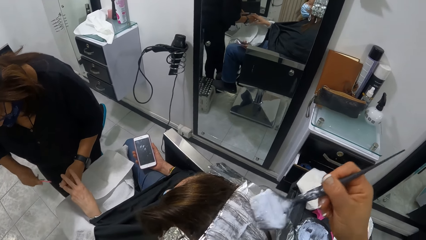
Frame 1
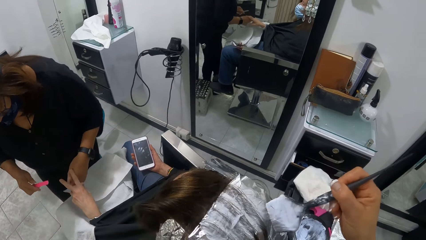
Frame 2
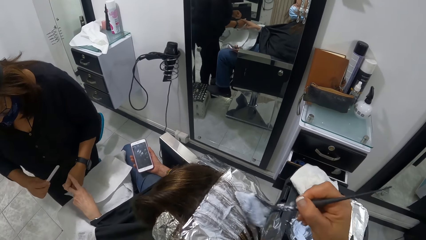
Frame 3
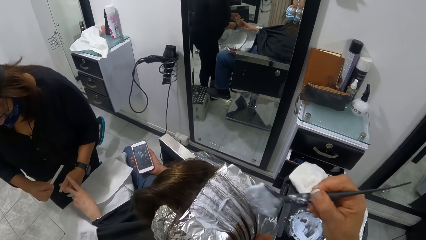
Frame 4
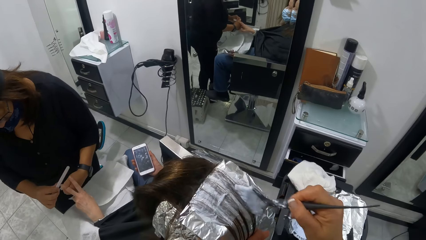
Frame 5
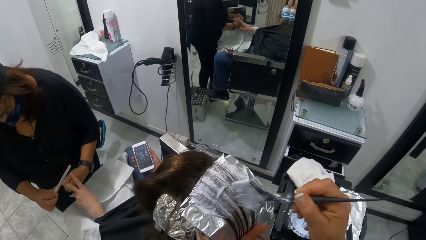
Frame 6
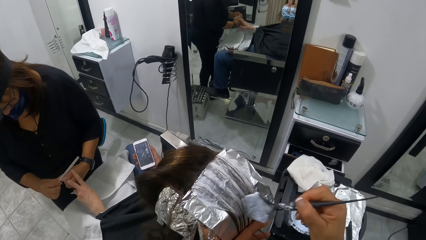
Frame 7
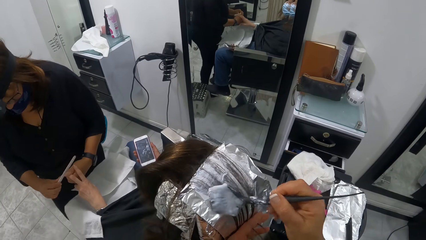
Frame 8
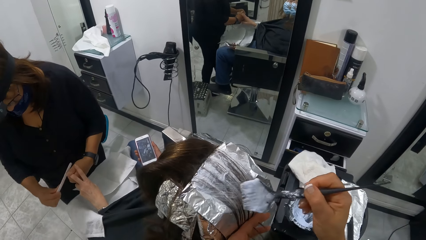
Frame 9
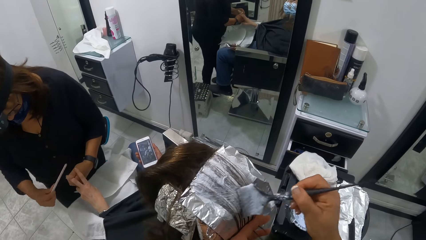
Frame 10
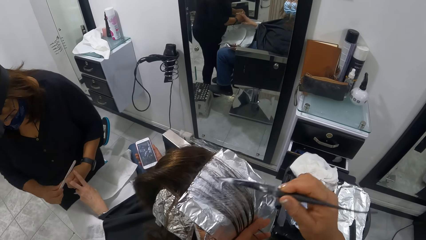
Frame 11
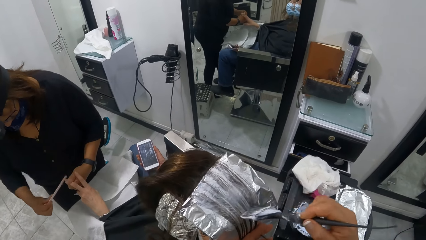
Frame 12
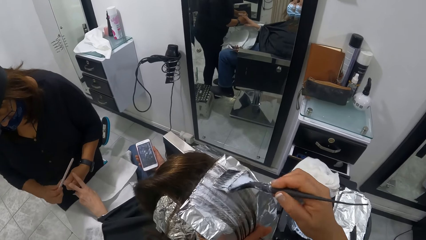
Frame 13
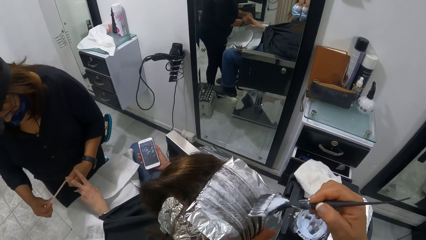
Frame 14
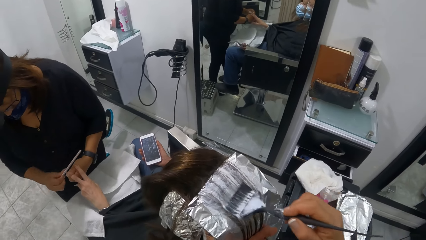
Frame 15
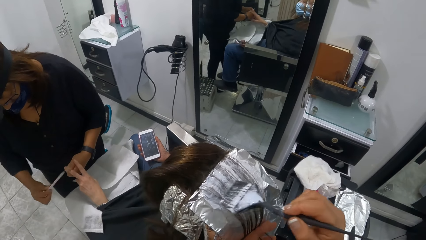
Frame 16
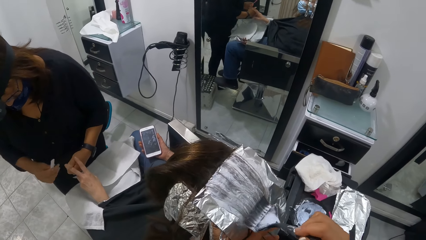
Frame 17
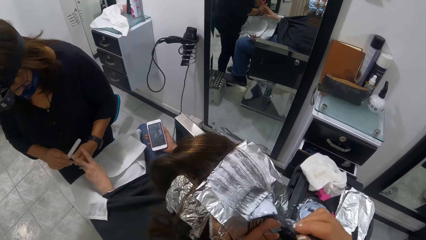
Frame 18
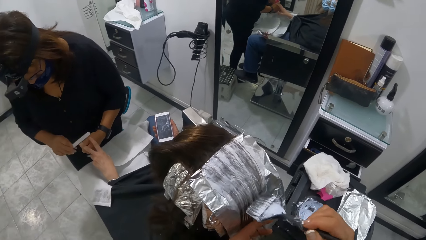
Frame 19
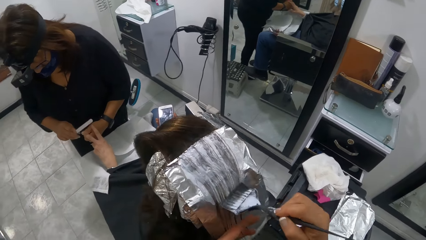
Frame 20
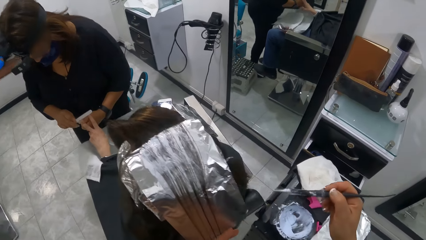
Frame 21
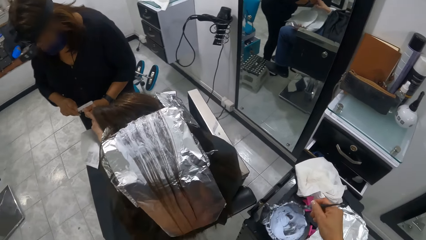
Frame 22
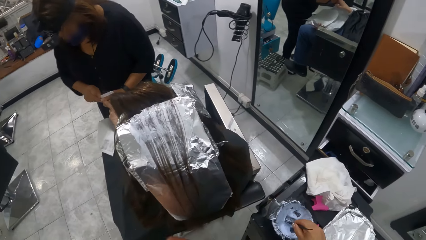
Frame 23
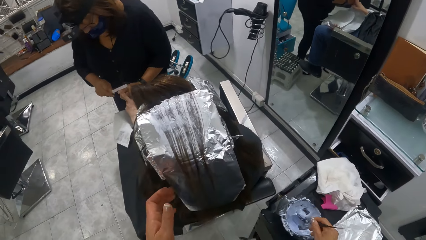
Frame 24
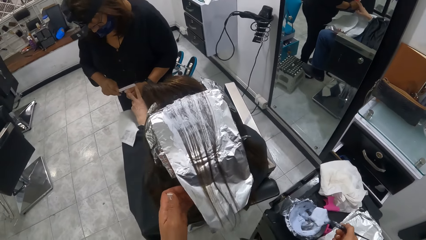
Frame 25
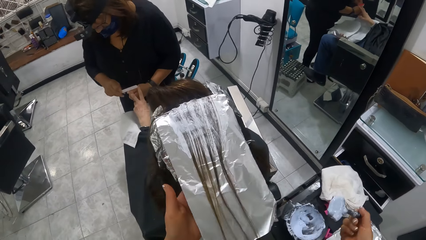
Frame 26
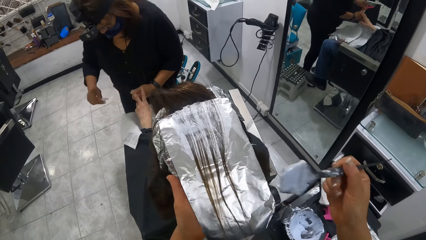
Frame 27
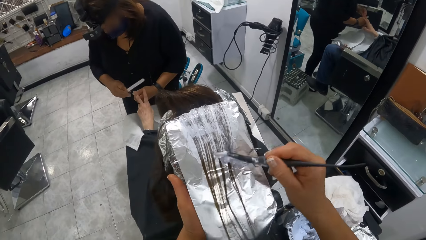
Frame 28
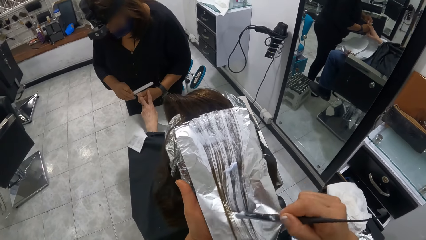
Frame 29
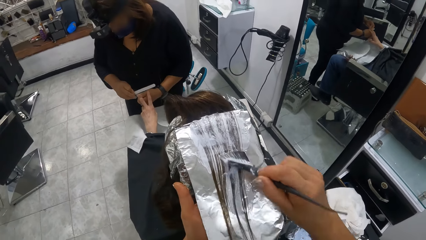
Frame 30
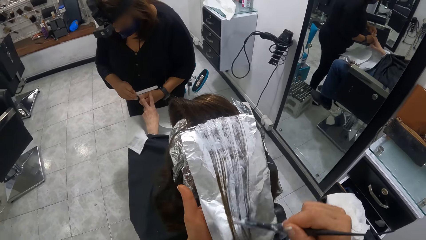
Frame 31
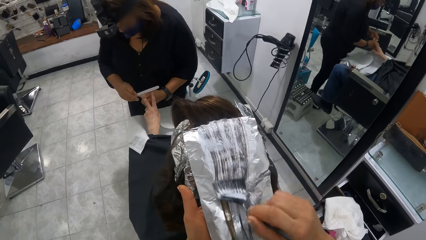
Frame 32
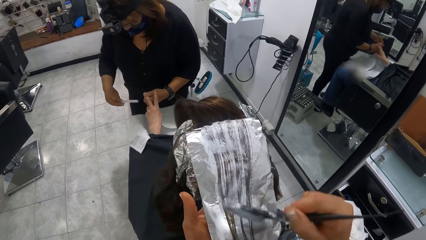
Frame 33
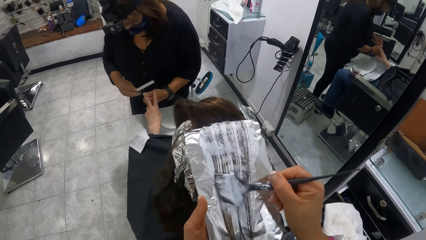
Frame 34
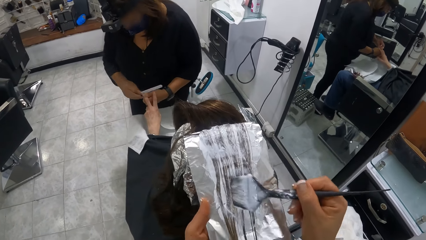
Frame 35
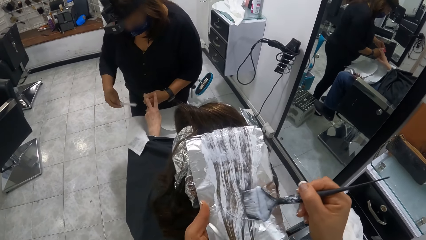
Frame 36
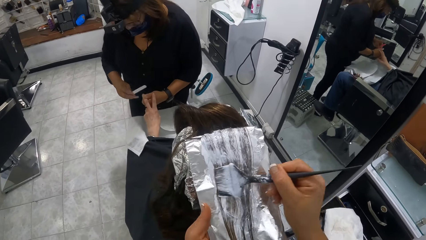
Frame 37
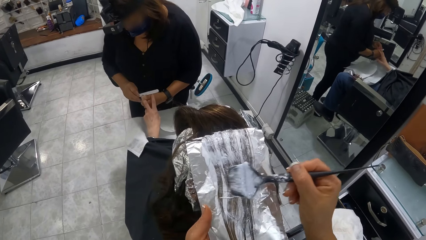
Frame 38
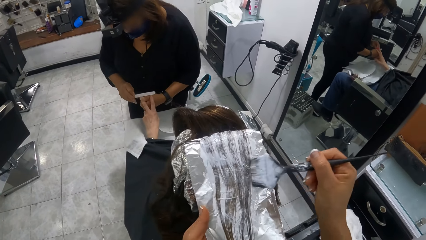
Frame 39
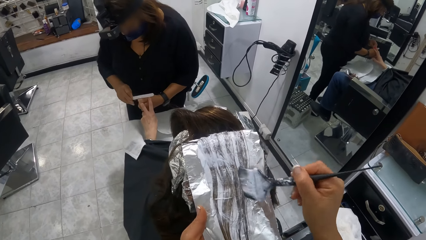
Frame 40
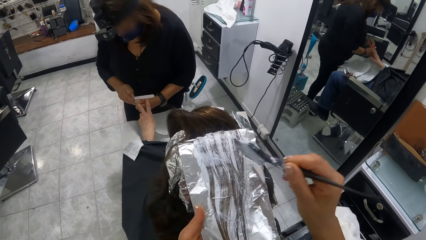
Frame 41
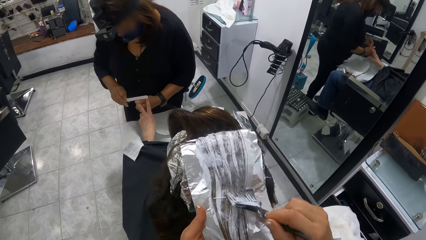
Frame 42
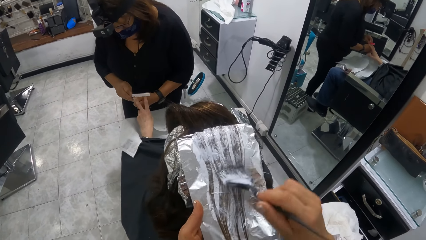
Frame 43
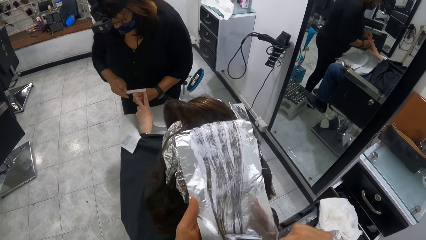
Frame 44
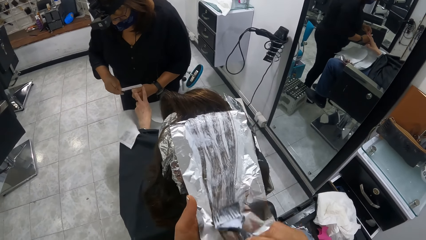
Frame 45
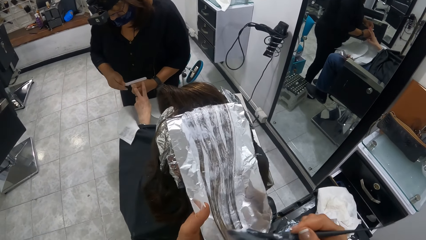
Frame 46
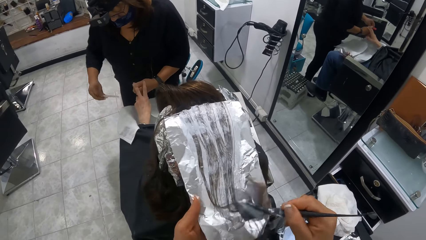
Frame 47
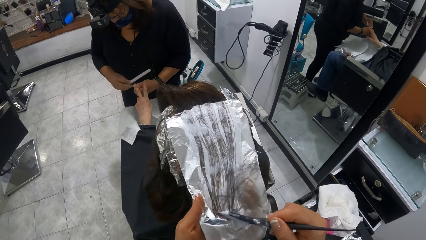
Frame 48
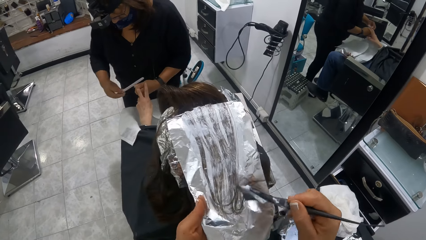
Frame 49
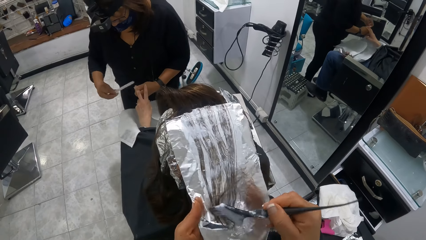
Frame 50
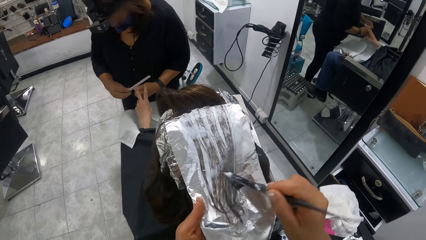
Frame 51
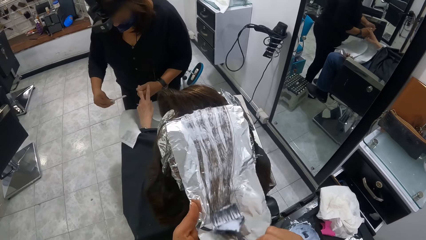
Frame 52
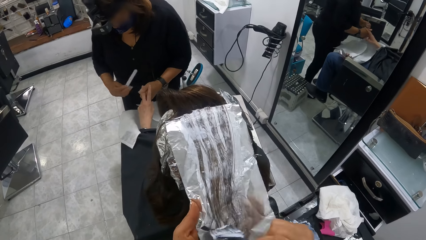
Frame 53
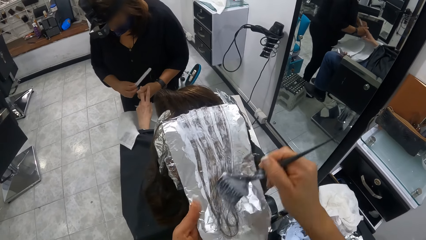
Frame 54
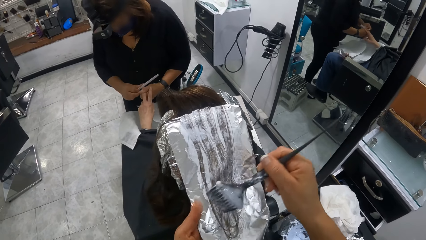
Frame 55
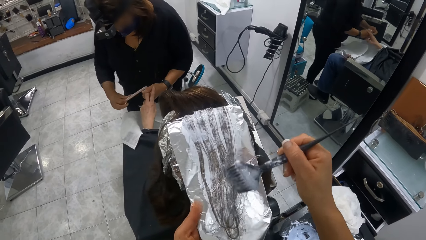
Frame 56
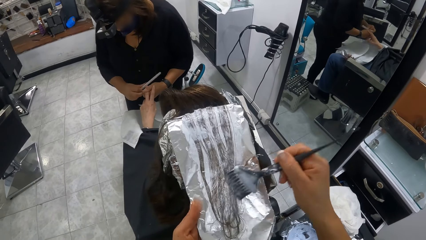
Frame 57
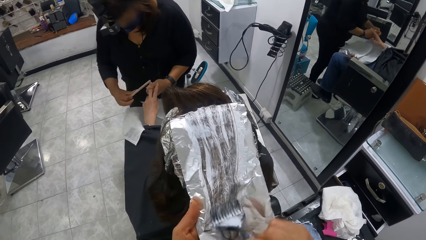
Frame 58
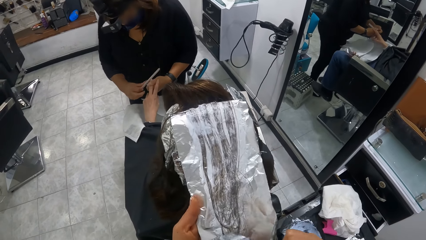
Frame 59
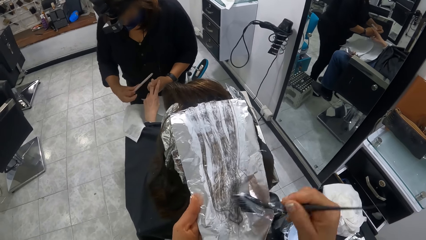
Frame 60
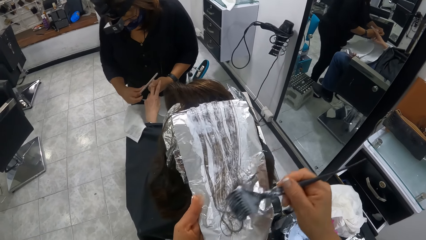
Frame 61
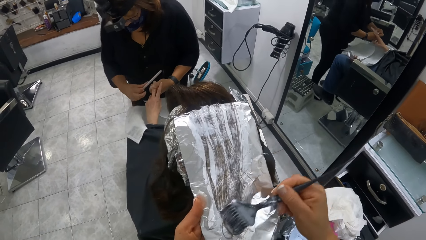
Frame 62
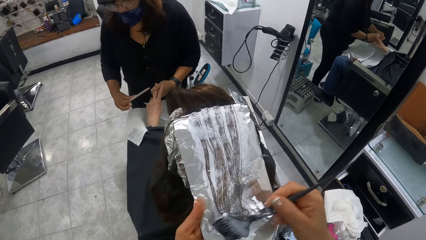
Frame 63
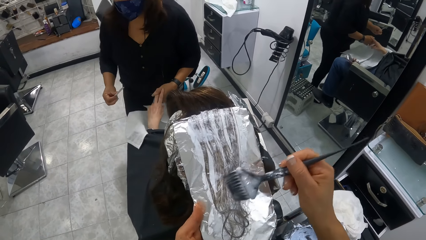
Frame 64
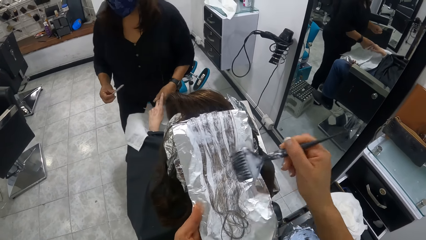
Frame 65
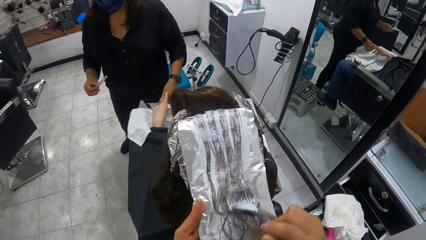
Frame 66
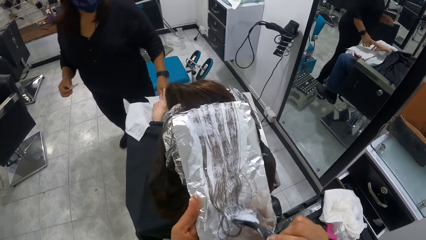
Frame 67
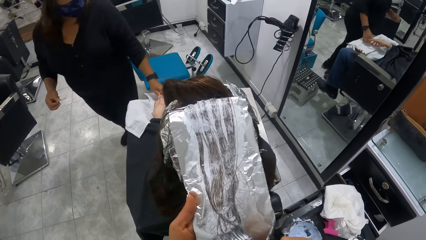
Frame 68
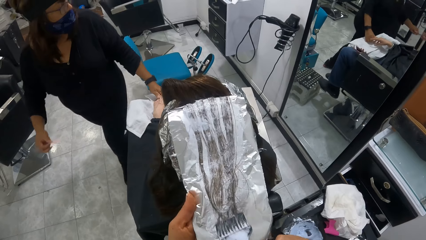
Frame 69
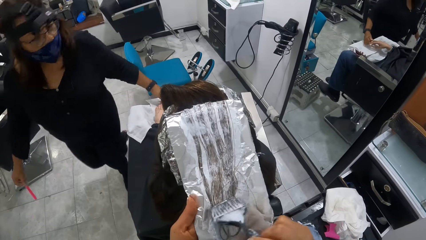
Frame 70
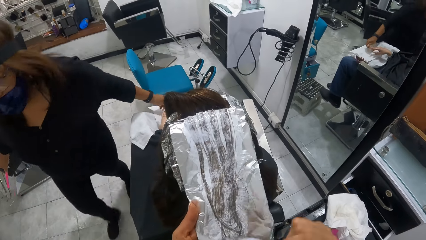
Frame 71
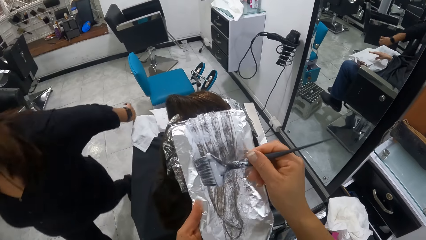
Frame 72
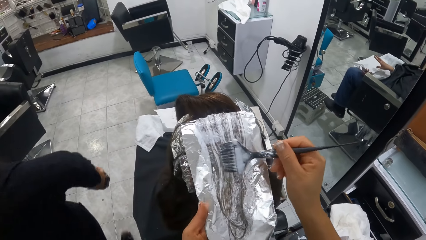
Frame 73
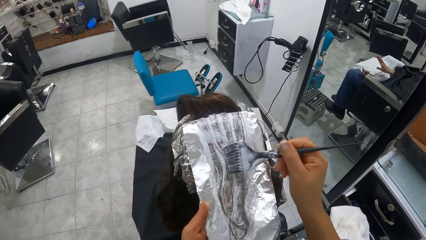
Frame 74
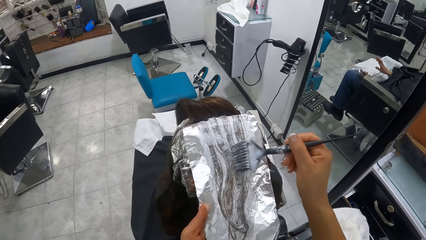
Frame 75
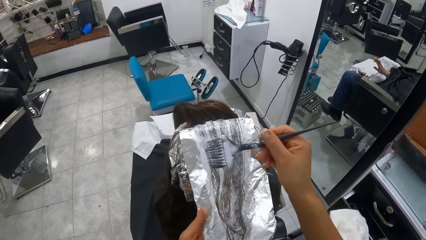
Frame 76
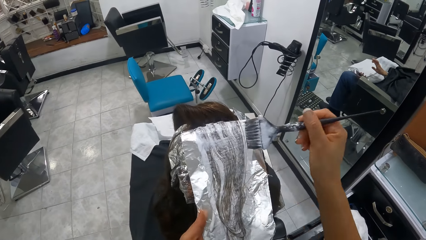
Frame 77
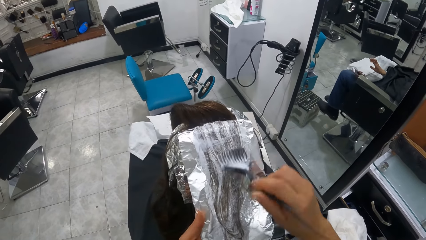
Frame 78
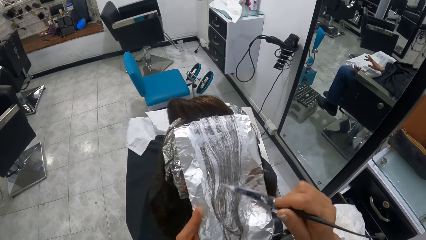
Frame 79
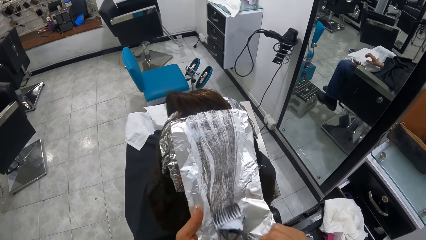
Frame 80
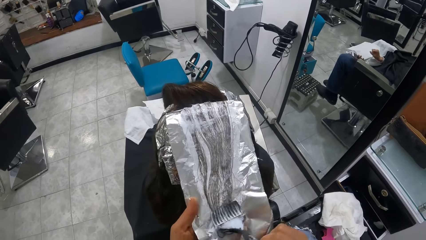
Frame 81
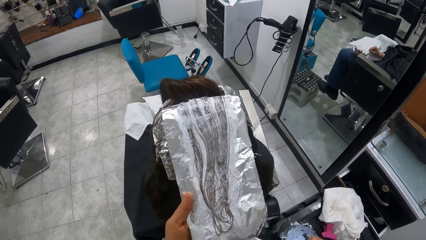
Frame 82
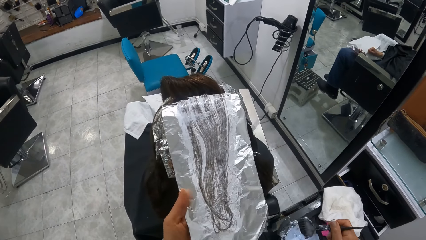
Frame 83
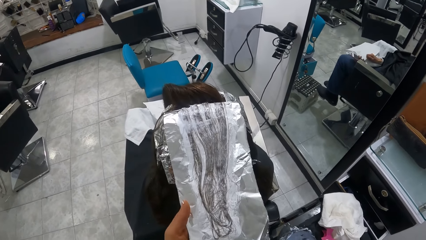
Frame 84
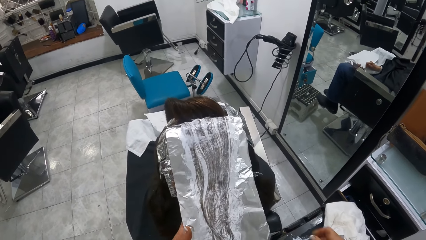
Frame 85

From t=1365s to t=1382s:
The camera wearer turns the brush. She applies dye on the hair. She moves the brush down. She dips the brush in her right hand into the jar of dye on the tray. She scoops out dye. She holds up the aluminum foil on the woman's head with her left hand. She brushes the hair on the aluminum foil on the woman's head with the dye brush in her right hand.
